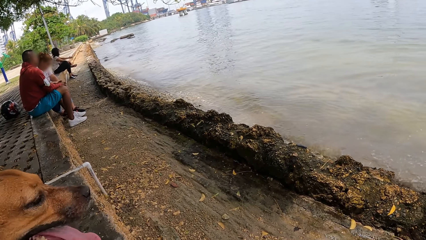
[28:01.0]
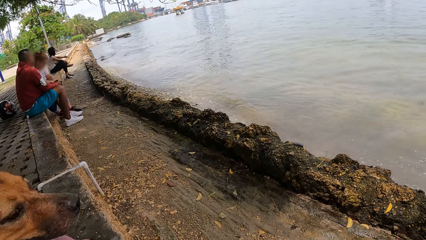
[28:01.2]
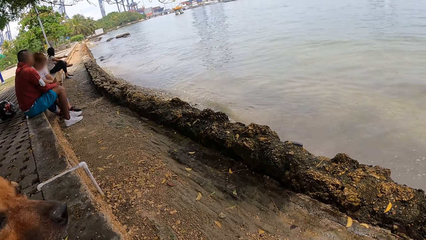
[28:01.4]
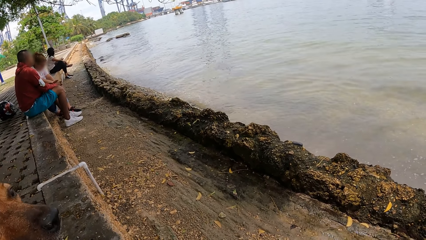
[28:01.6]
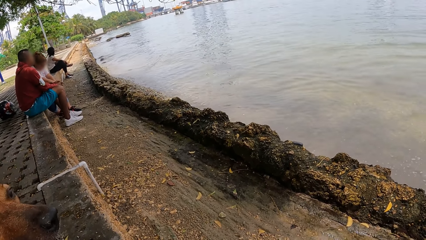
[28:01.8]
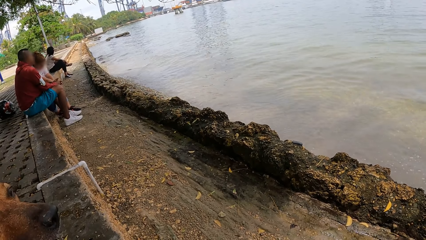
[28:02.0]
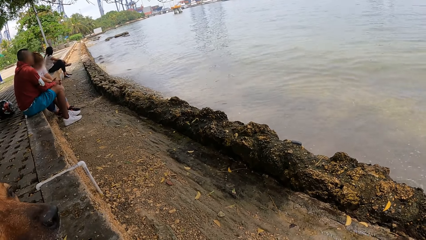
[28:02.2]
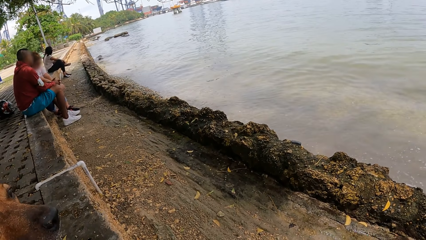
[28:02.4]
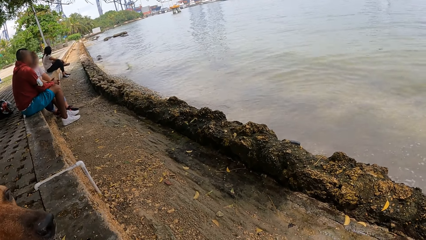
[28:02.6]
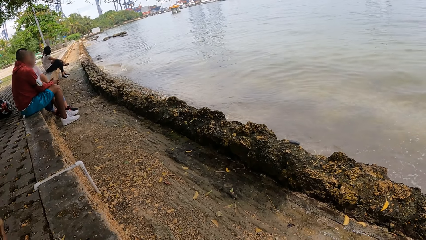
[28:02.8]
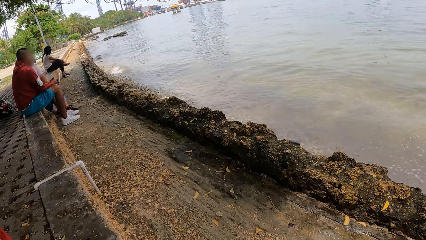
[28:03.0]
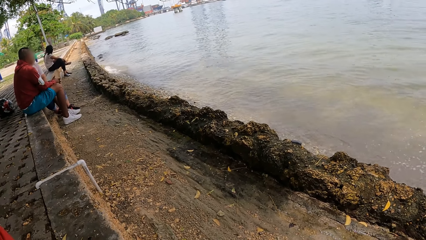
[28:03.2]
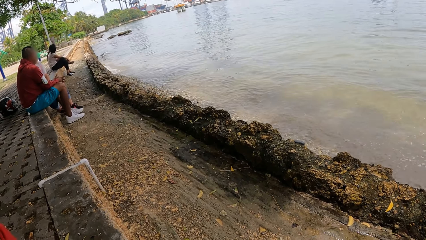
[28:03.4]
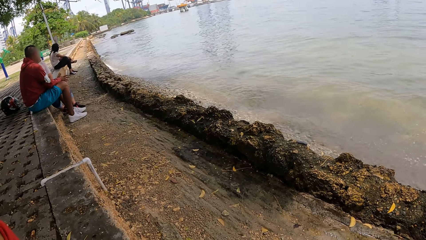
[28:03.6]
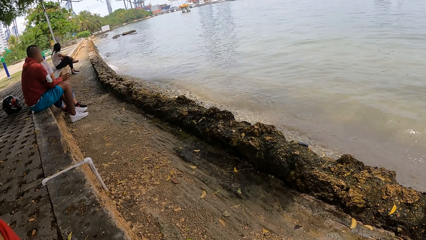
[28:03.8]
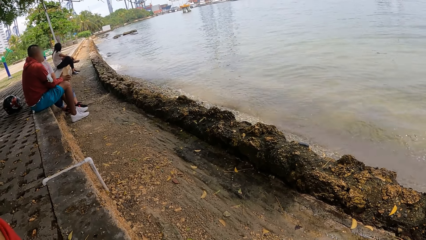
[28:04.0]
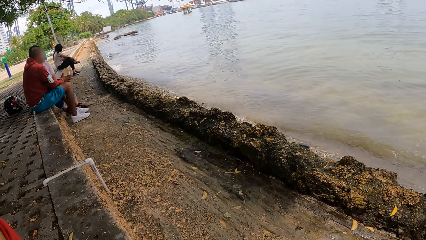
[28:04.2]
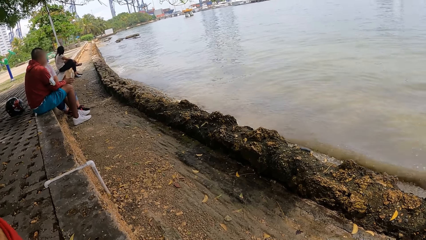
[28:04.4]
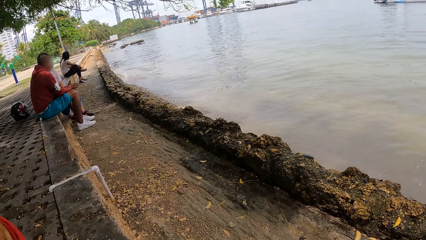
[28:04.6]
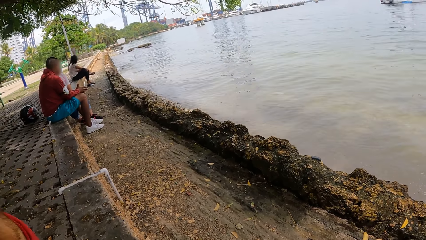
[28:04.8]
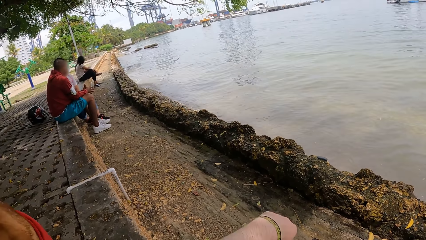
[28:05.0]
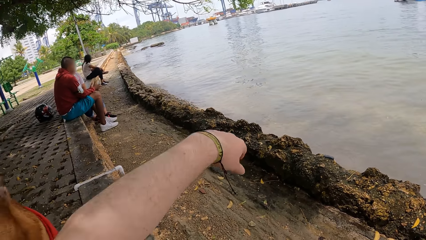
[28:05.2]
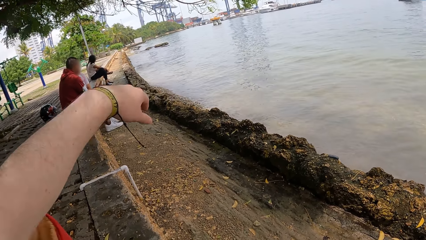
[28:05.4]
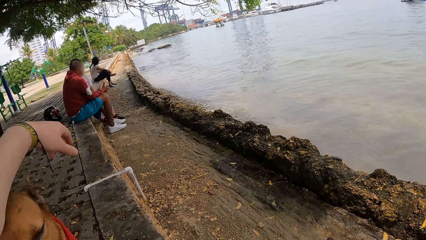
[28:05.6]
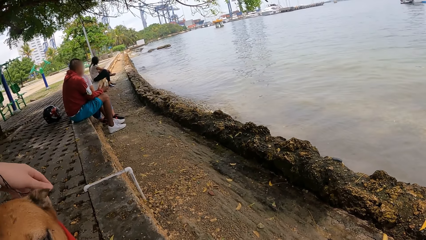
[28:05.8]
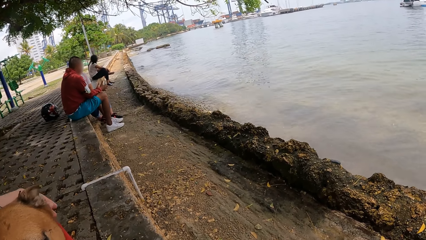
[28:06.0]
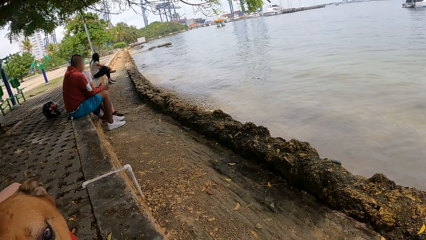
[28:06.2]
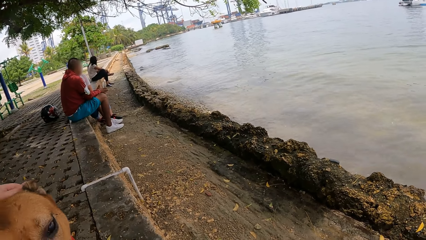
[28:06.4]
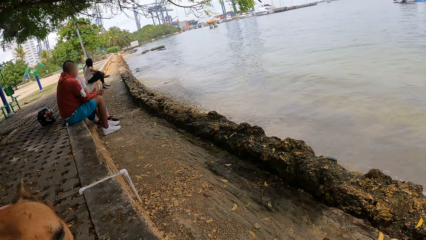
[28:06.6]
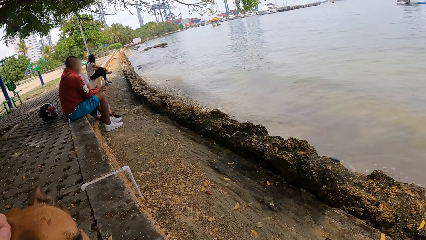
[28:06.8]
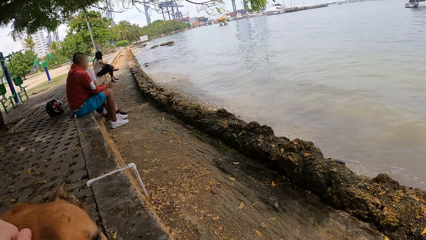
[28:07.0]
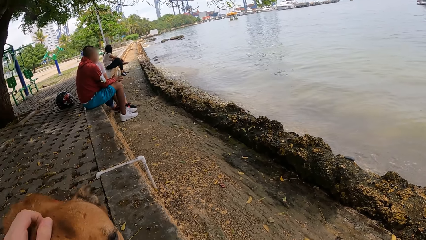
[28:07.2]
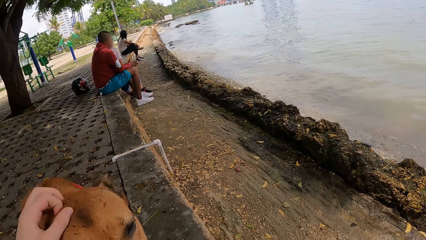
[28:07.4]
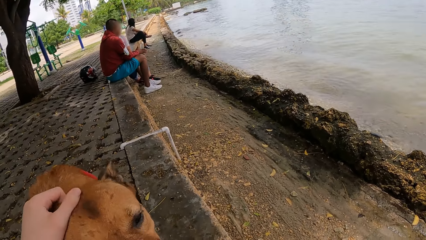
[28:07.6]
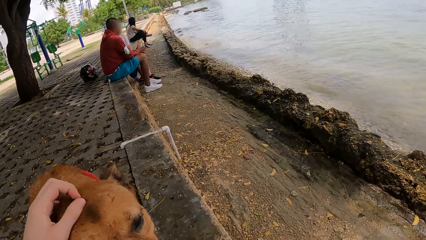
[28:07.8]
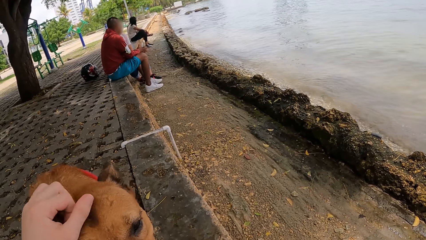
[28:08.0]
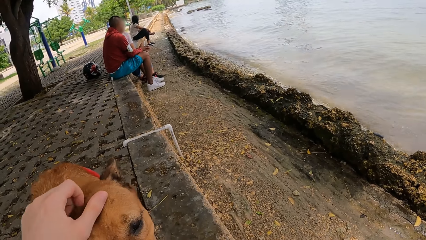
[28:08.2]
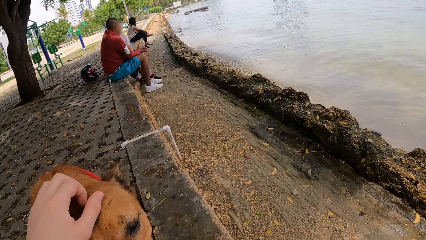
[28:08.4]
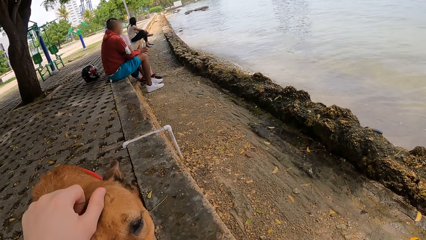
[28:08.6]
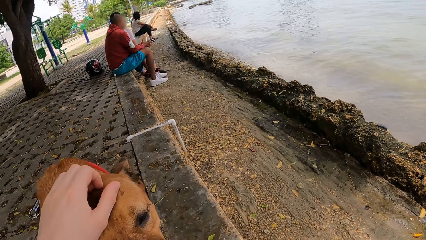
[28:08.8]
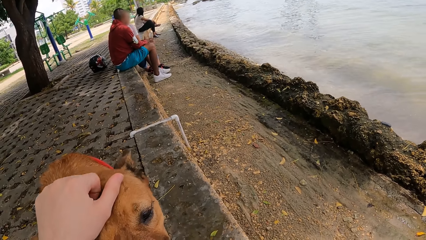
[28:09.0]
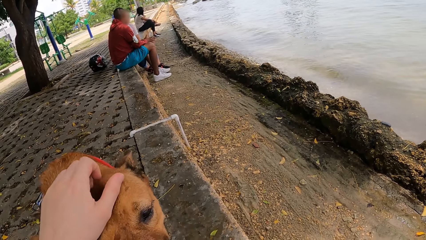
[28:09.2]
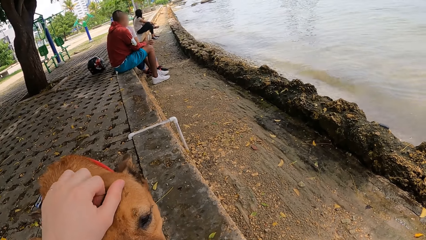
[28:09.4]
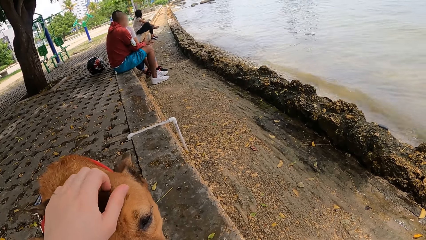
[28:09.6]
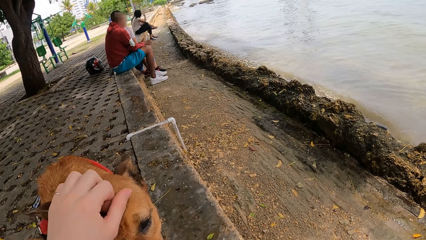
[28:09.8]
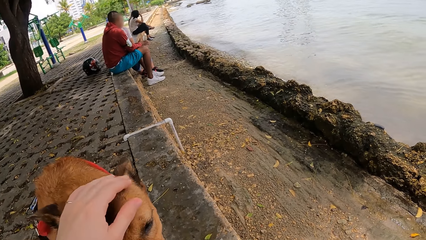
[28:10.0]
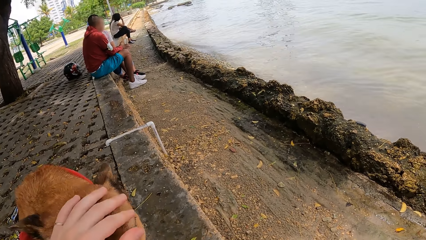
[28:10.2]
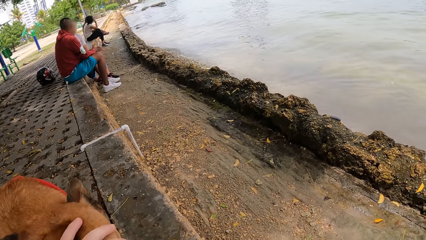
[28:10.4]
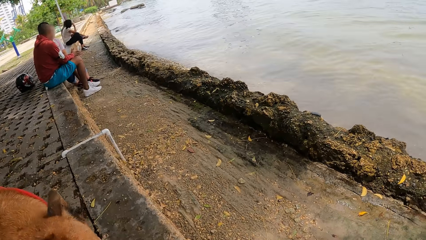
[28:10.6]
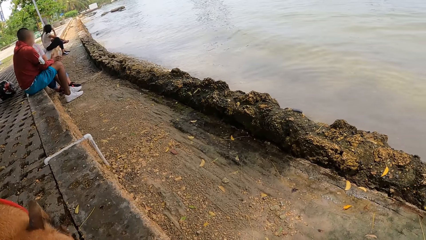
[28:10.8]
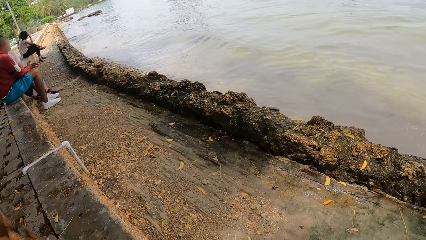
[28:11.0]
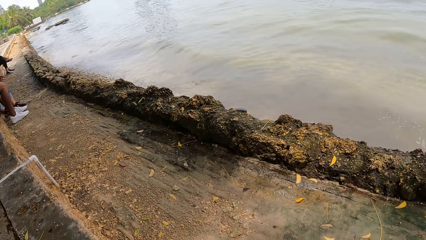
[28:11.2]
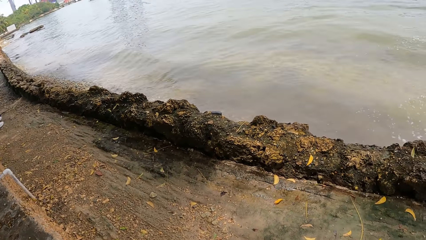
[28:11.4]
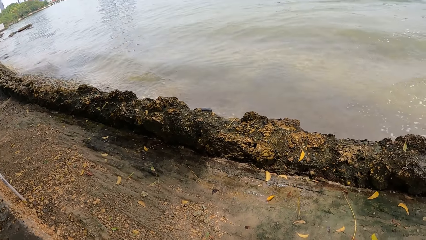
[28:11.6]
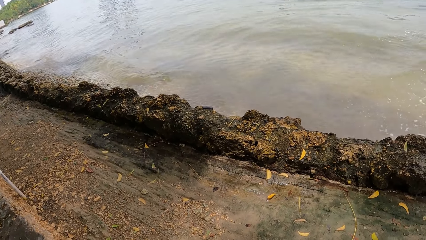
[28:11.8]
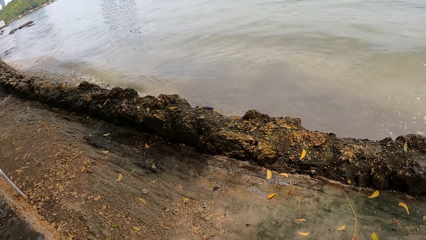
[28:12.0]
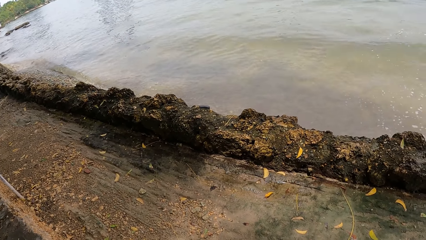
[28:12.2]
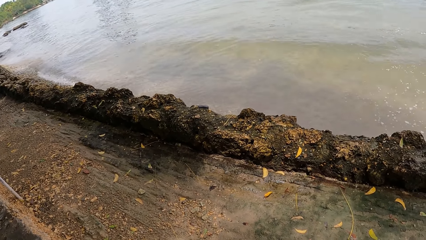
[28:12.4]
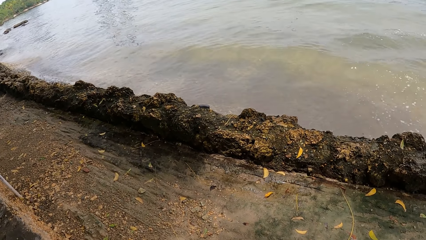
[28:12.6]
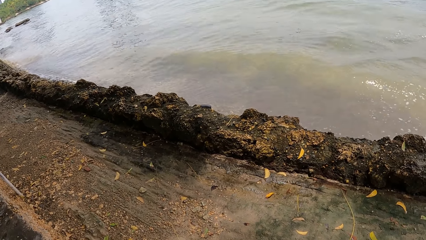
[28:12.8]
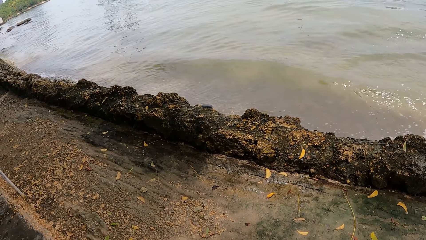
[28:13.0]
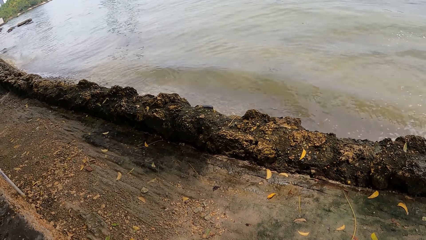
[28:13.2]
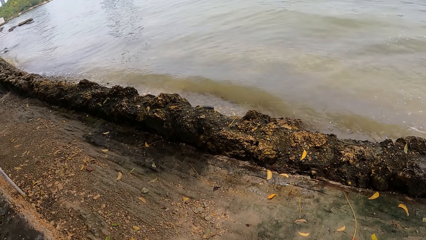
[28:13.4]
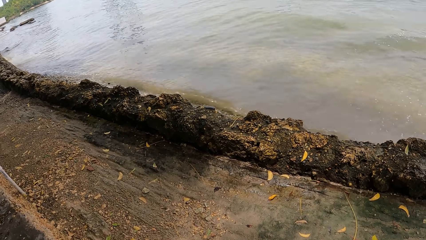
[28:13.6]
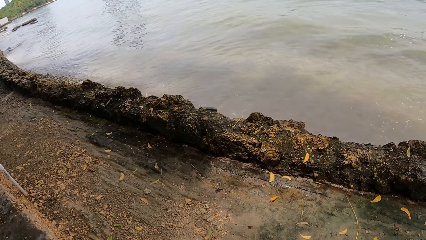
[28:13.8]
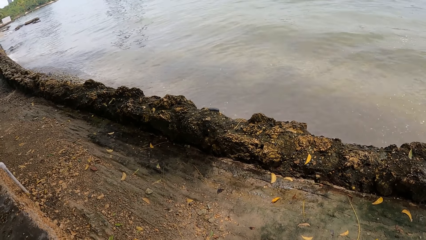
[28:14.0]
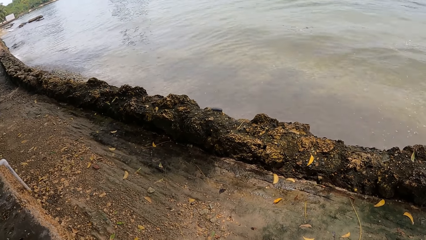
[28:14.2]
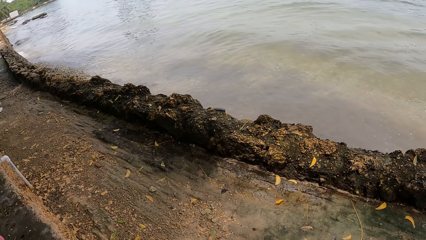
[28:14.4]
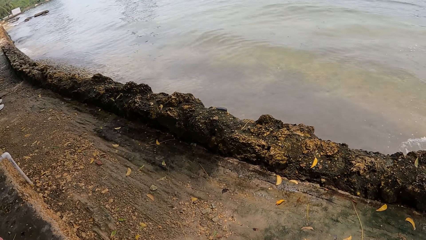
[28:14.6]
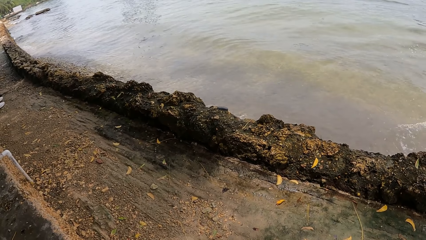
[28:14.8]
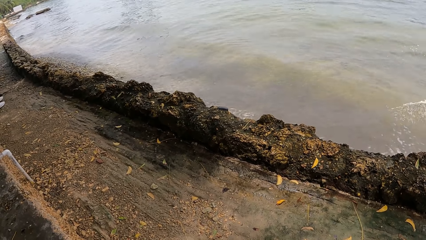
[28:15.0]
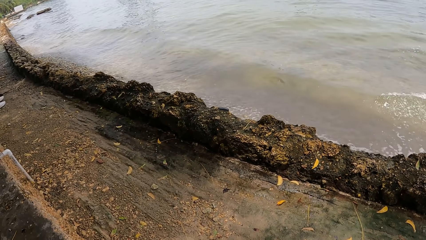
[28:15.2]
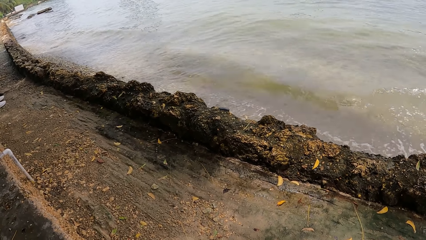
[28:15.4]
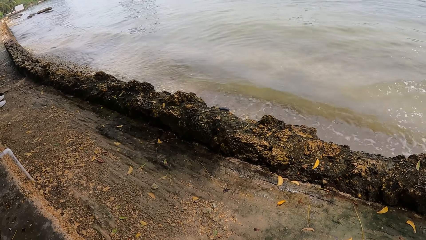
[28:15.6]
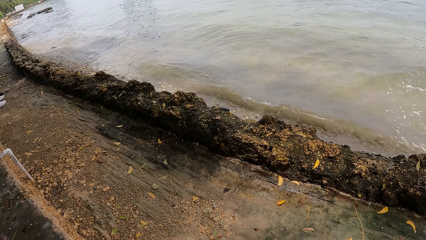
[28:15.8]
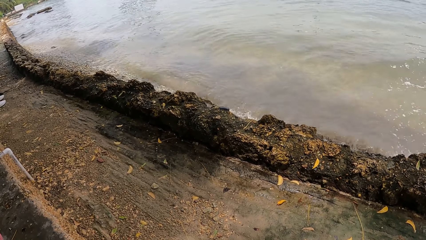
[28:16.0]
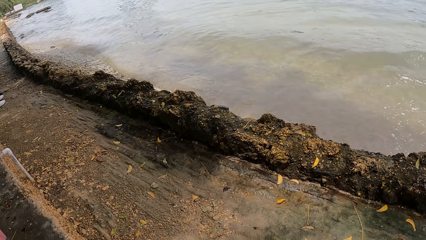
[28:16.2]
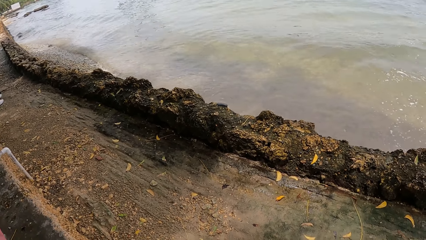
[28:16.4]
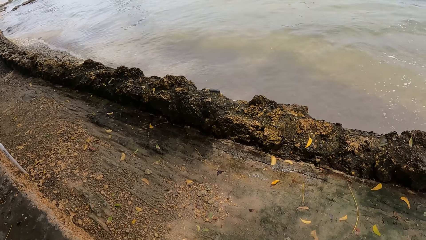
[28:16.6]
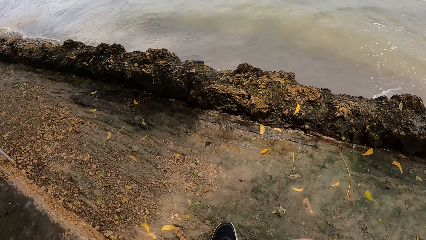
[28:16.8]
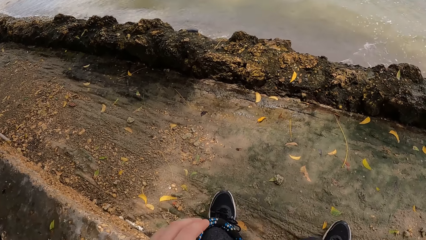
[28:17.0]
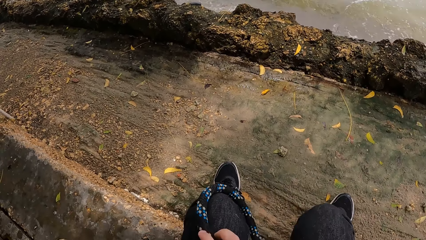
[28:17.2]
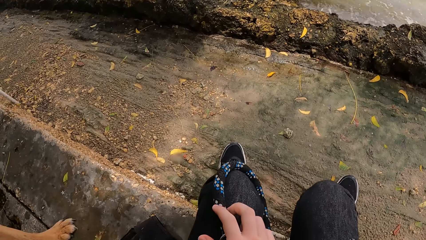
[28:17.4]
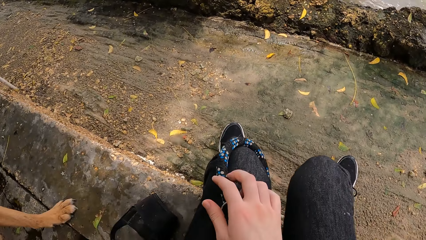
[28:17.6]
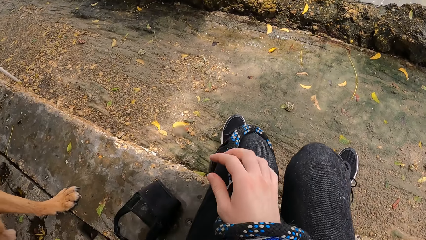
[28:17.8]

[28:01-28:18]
The camera wearer touches the dog. They look around.
